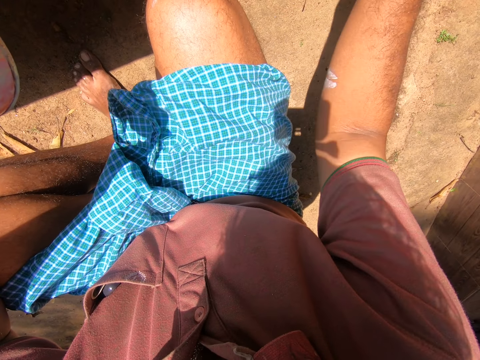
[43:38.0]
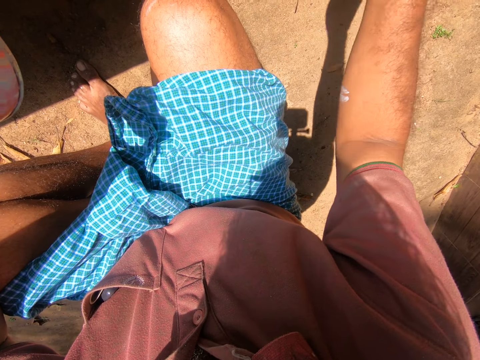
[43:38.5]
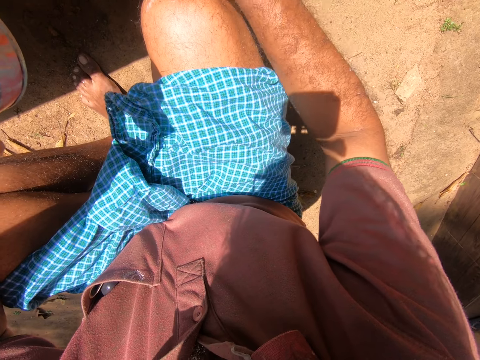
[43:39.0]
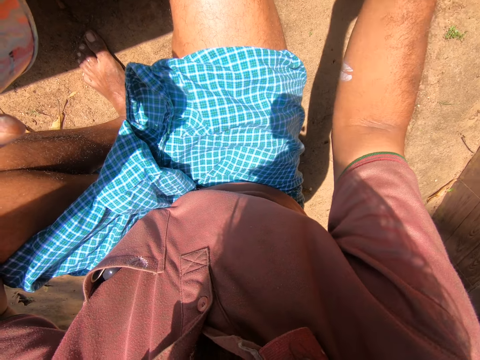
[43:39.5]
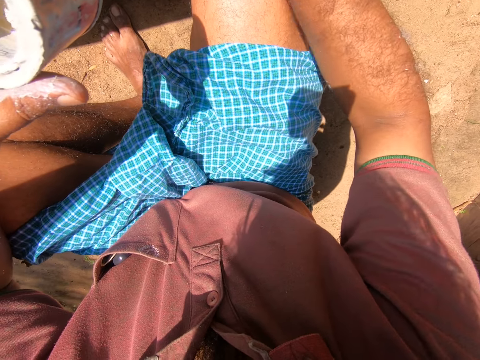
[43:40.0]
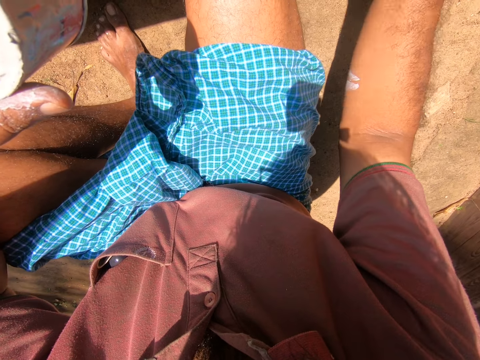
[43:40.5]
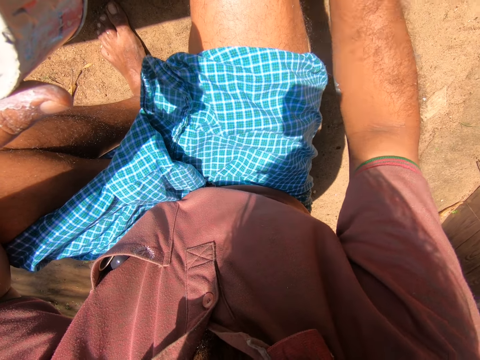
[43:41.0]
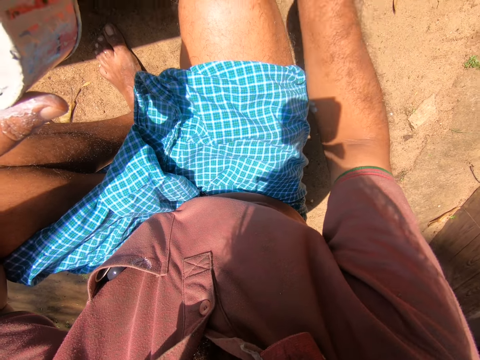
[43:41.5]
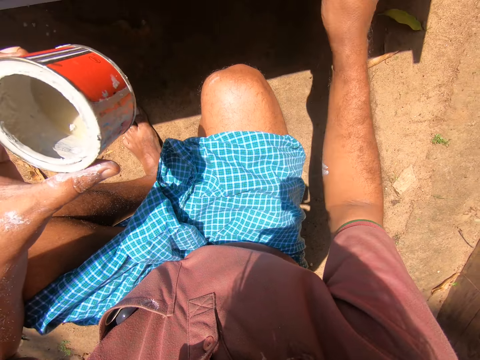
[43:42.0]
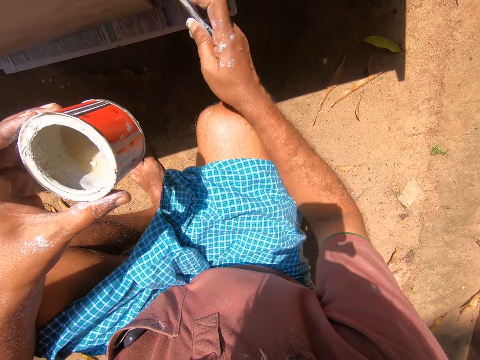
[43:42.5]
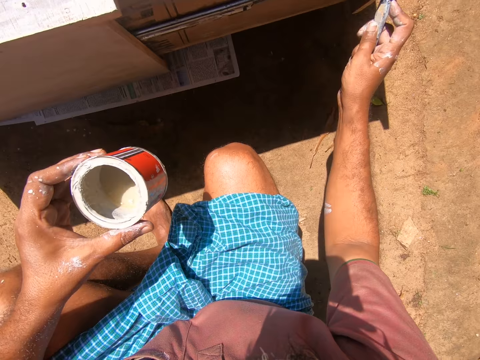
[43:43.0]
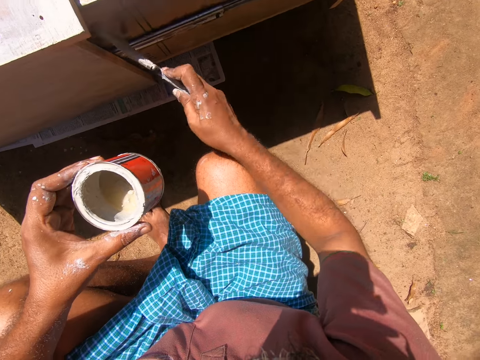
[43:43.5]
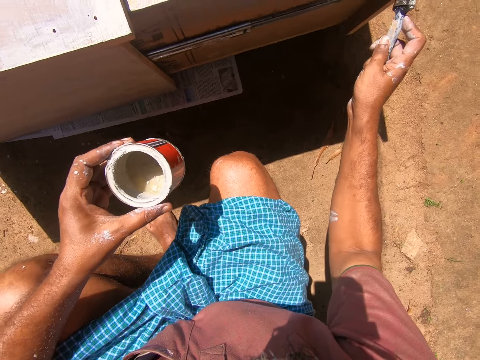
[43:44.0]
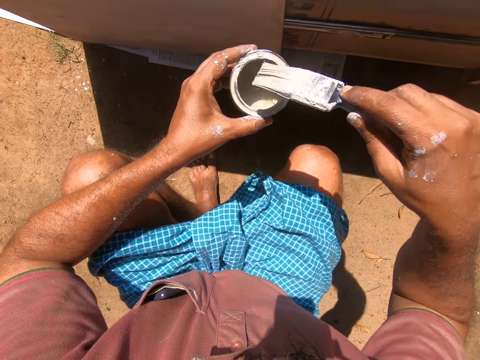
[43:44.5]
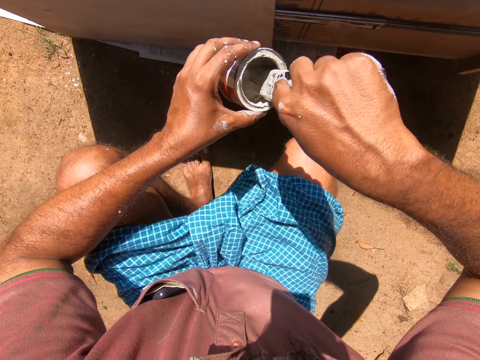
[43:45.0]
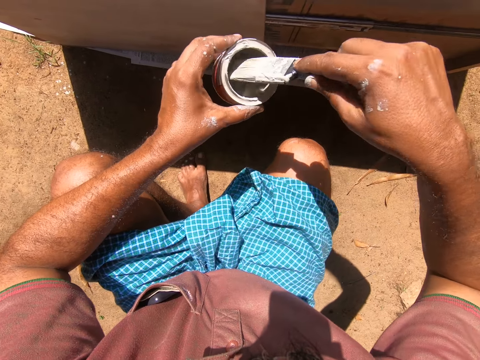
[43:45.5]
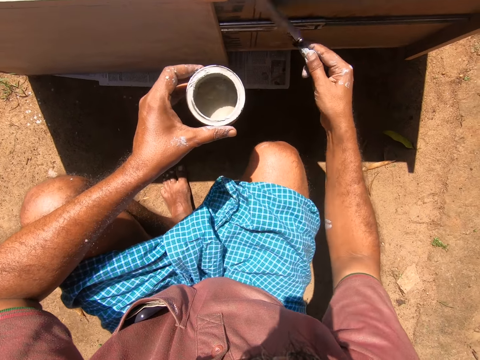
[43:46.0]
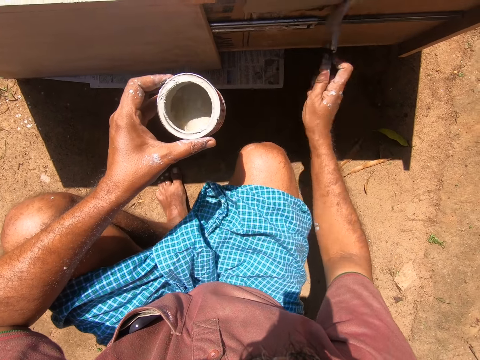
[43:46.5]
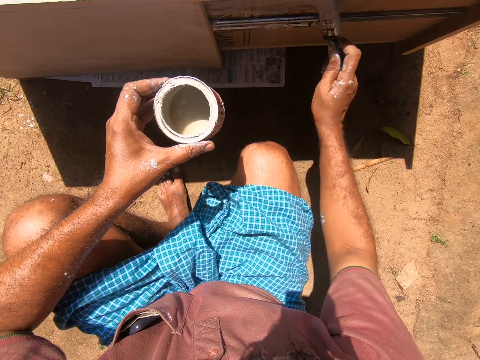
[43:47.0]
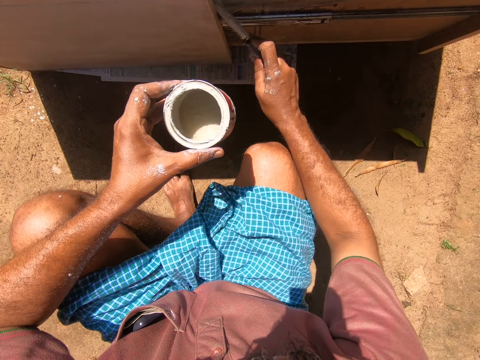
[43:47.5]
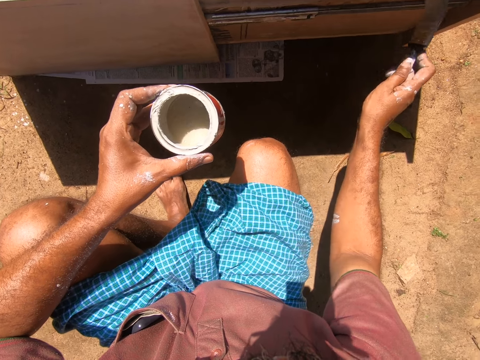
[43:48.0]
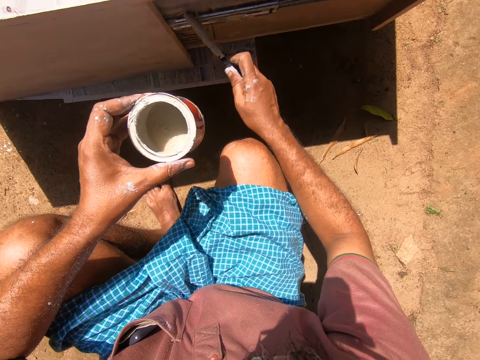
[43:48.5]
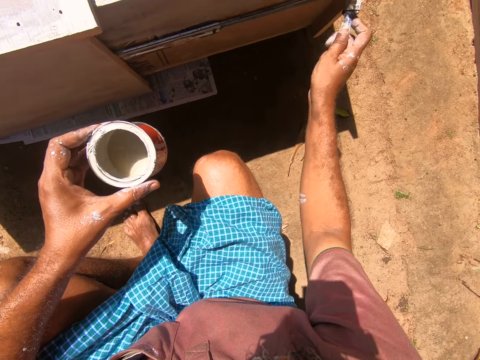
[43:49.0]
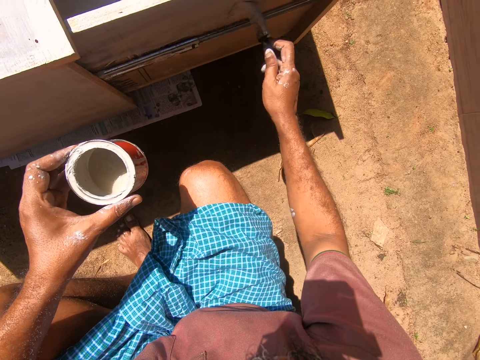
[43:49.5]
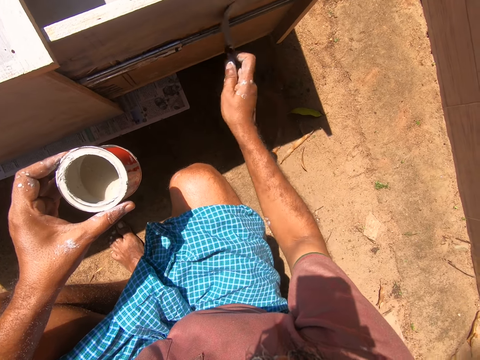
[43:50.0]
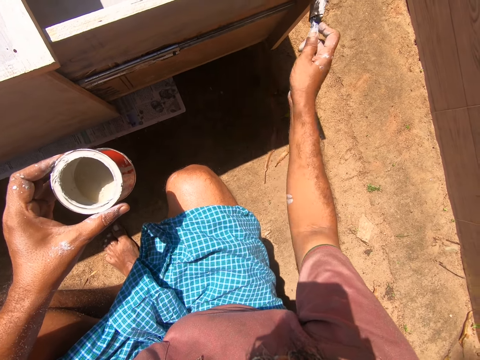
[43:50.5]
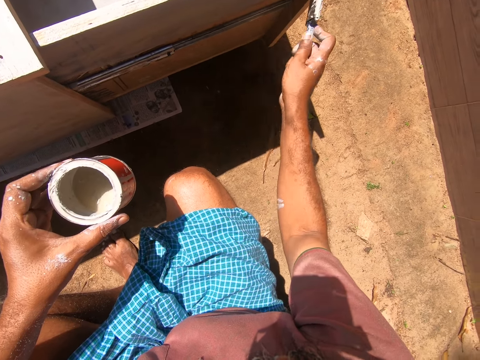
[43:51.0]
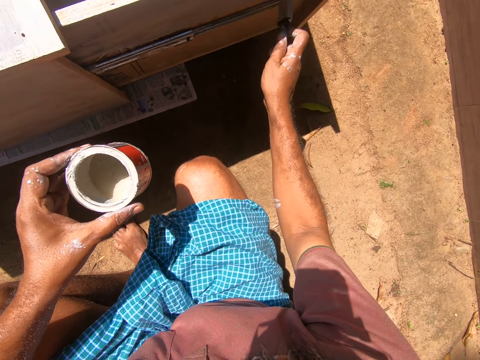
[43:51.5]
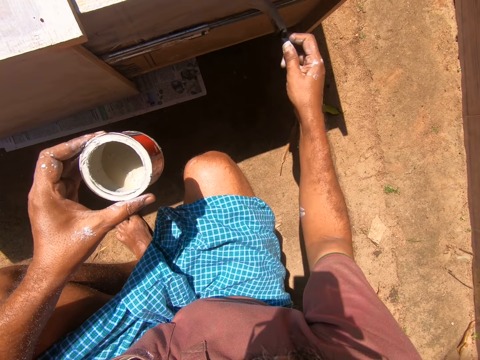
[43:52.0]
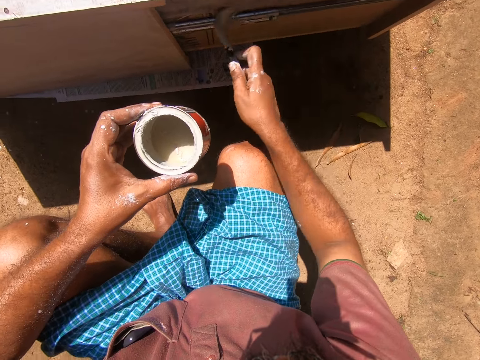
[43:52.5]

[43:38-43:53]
The camera wearer takes paint from the paint can with the paintbrush. They paint the wooden furniture with the paintbrush.

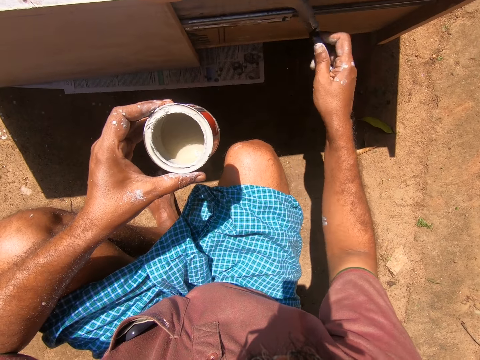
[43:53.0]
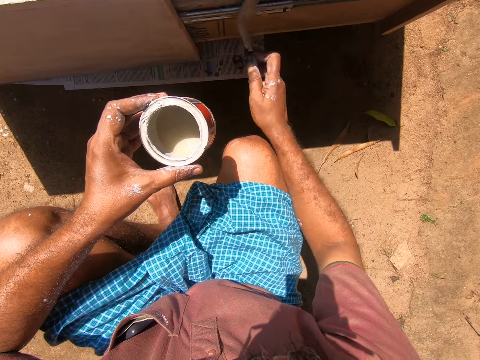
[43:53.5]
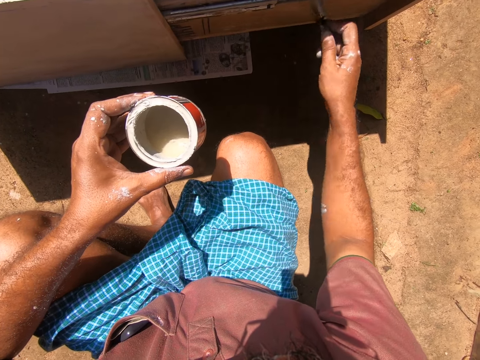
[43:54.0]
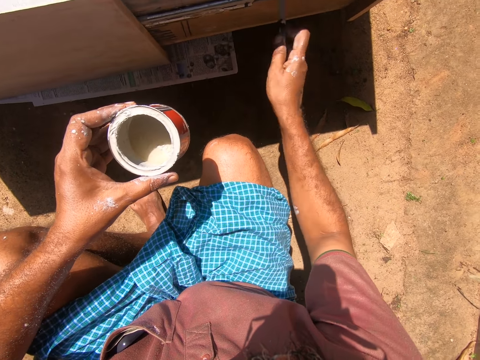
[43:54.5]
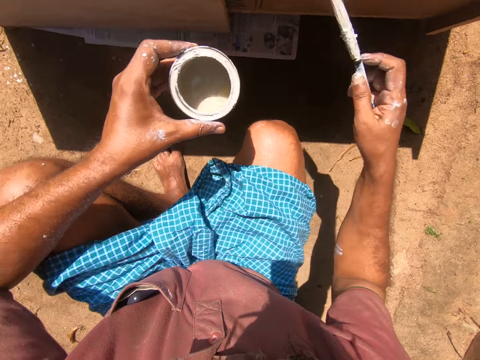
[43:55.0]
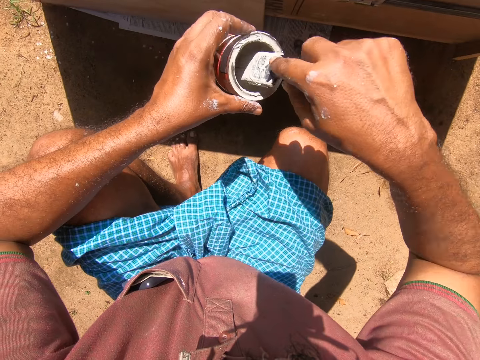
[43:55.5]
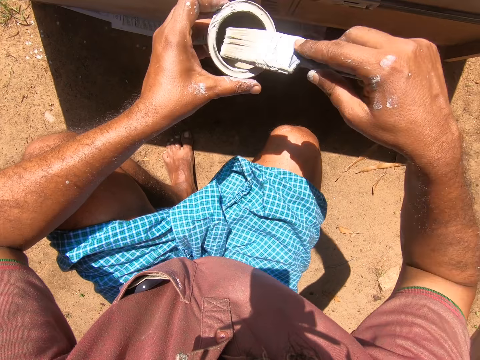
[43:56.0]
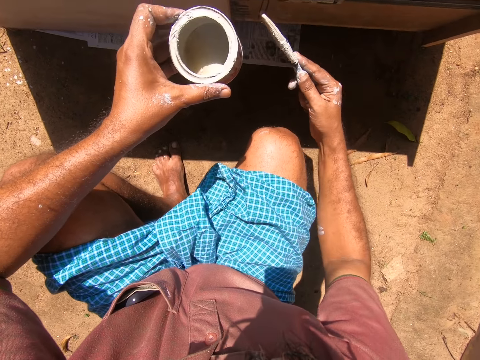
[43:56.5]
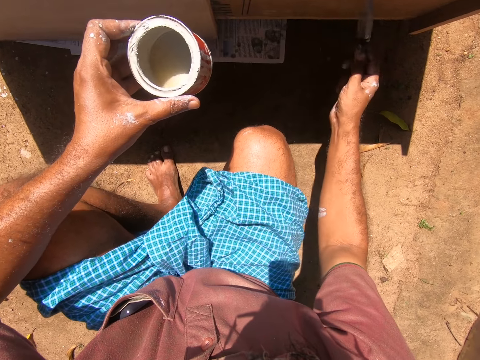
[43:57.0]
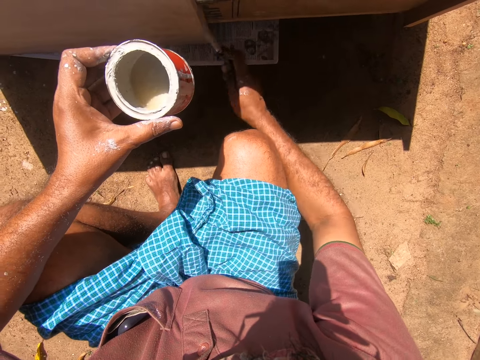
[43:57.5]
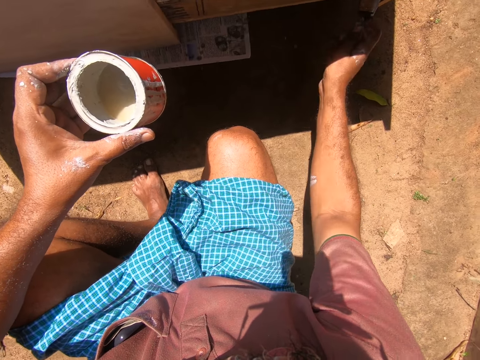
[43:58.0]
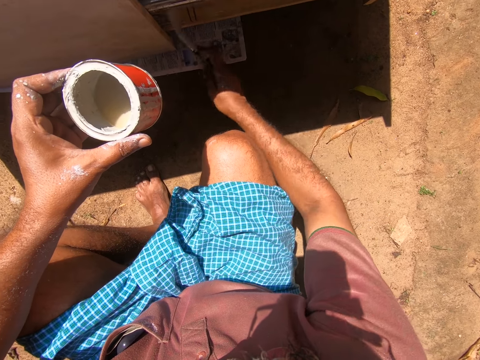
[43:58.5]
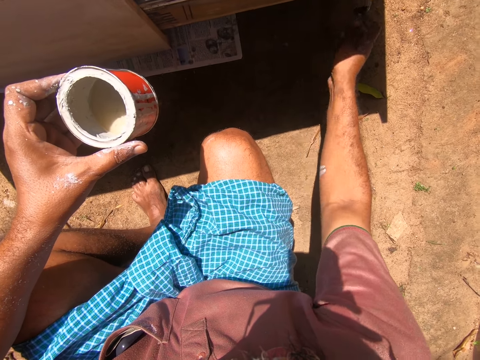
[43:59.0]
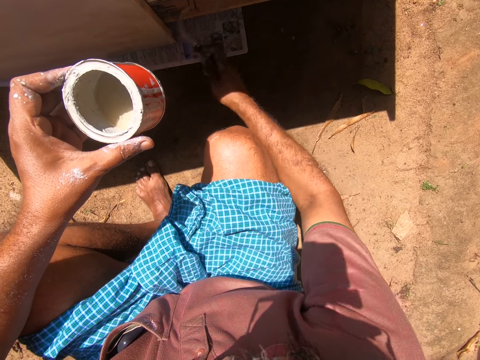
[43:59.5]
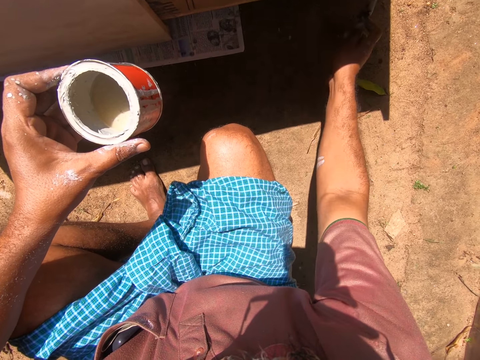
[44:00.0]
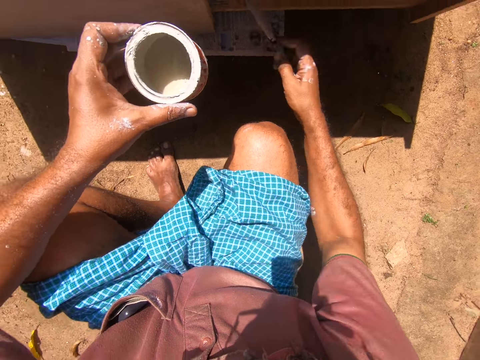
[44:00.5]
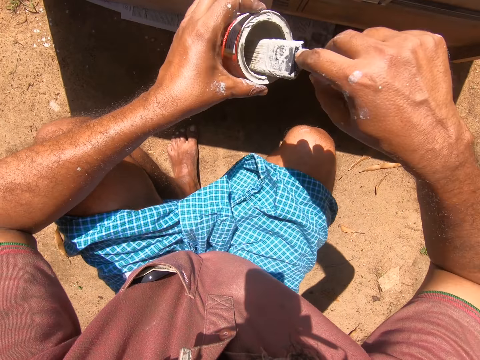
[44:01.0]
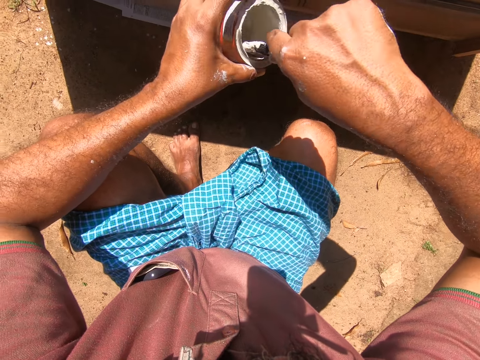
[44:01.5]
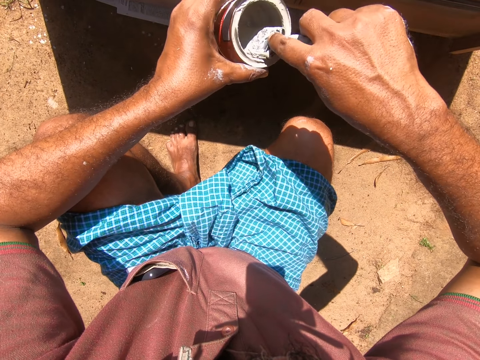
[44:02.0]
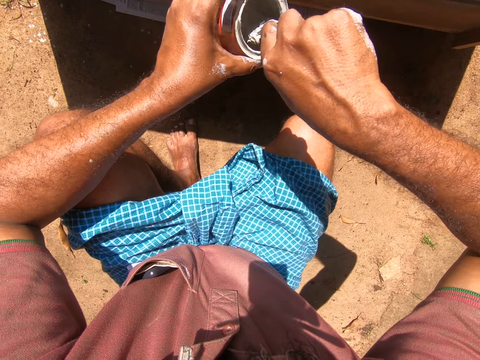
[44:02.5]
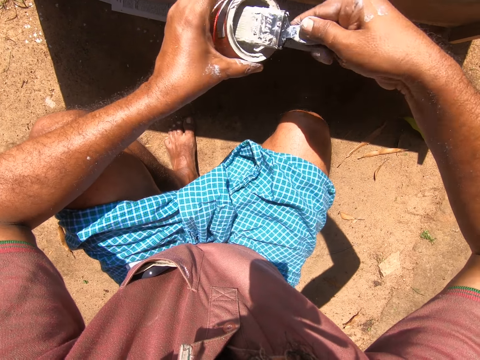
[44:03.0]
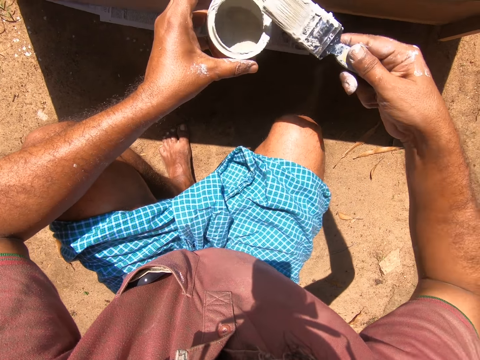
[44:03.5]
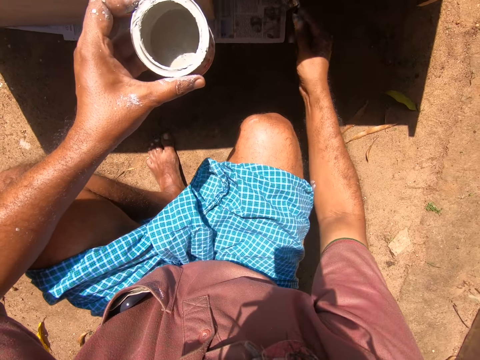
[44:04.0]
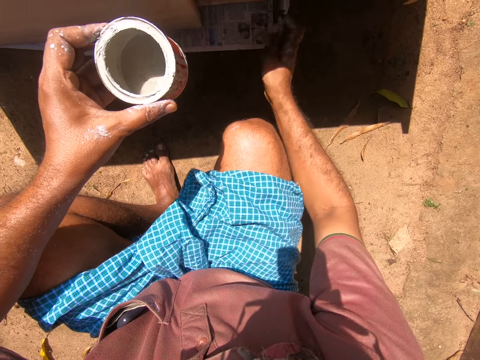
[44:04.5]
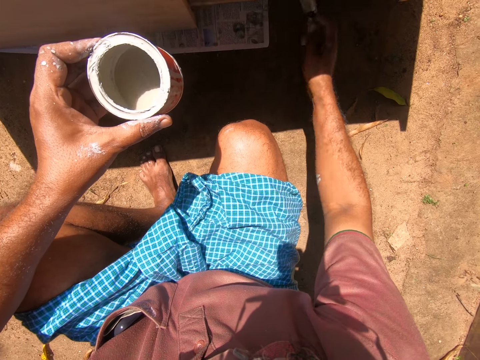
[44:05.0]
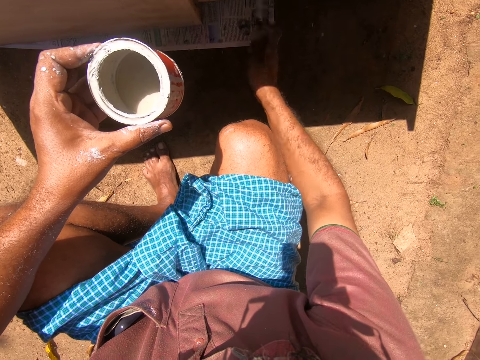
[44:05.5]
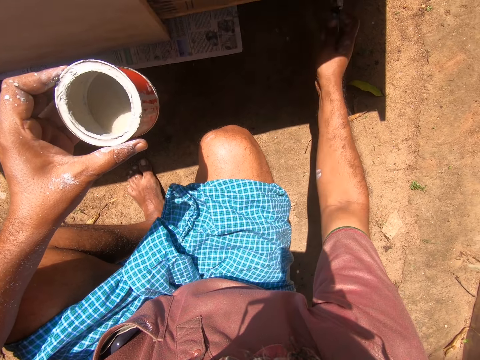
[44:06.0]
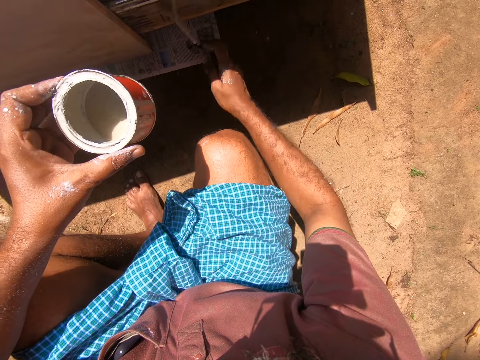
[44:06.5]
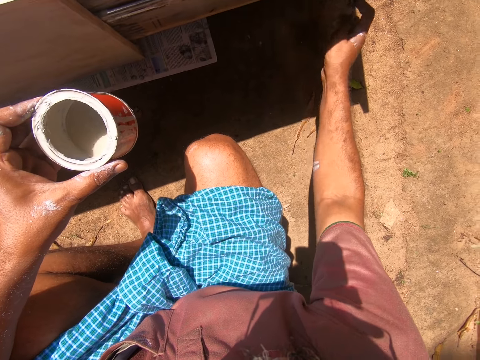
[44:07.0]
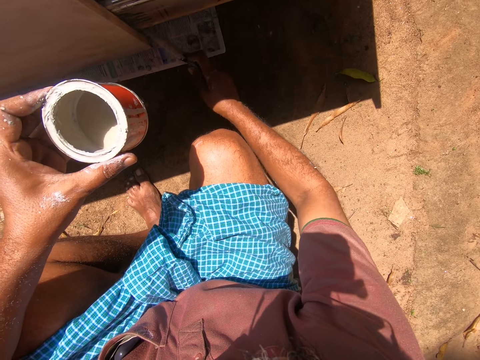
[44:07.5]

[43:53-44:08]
The camera wearer takes paint from the paint can with the paintbrush. They paint the wooden furniture with the paintbrush. They take paint from the paint can with the paintbrush. They paint the wooden furniture with the paintbrush.
